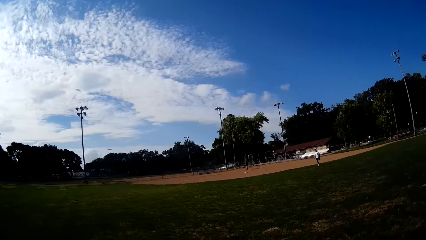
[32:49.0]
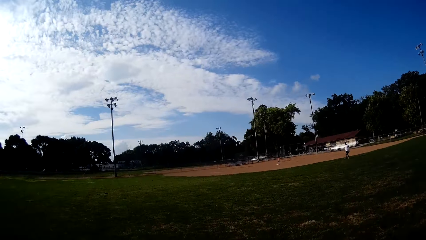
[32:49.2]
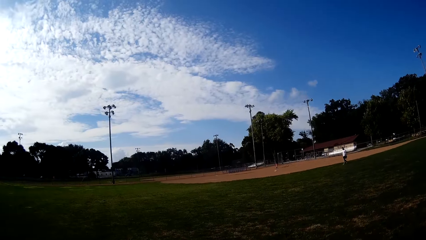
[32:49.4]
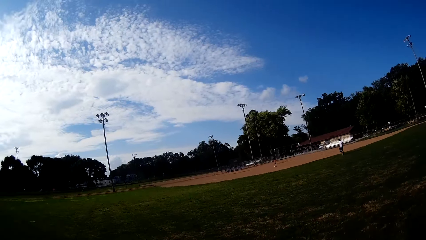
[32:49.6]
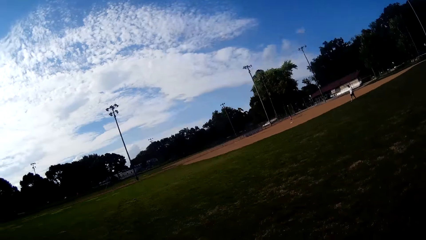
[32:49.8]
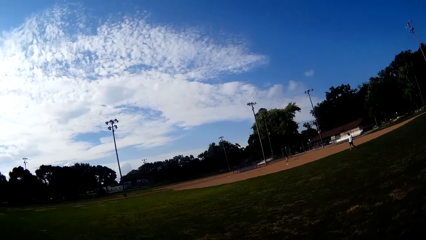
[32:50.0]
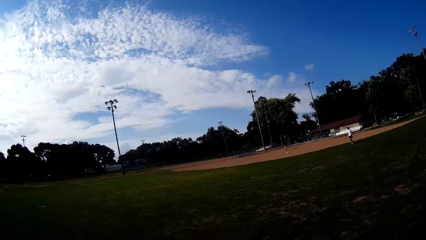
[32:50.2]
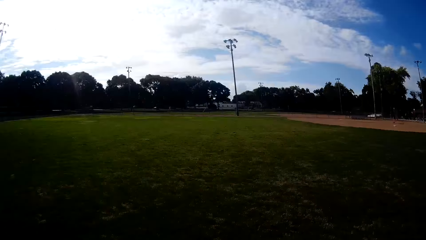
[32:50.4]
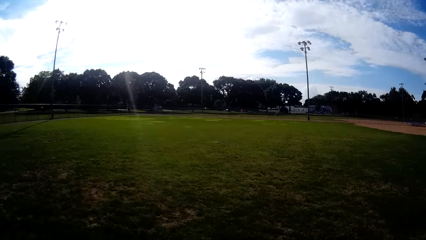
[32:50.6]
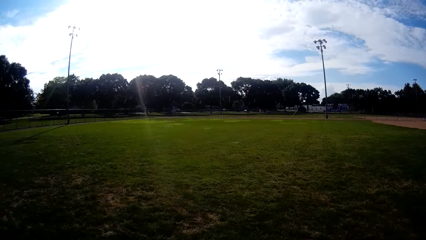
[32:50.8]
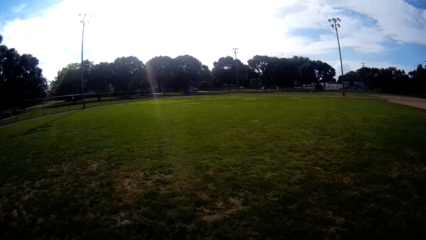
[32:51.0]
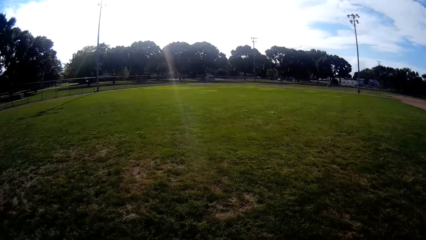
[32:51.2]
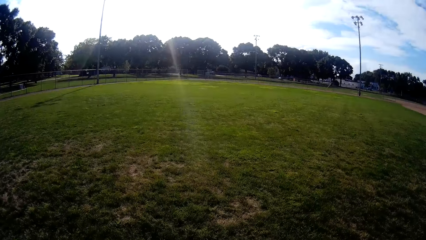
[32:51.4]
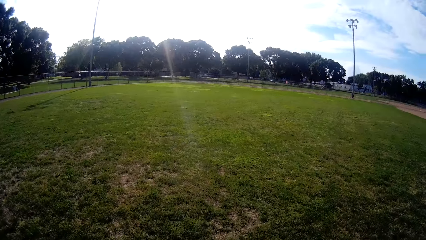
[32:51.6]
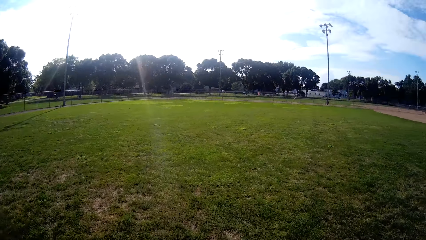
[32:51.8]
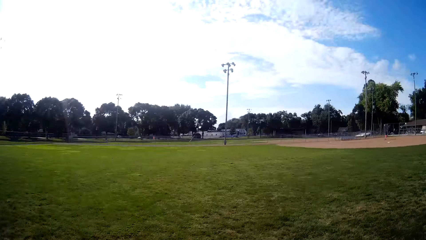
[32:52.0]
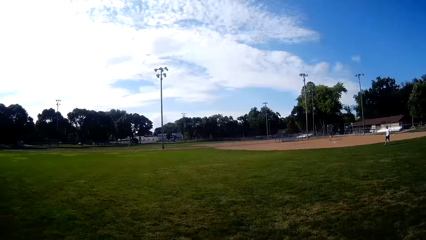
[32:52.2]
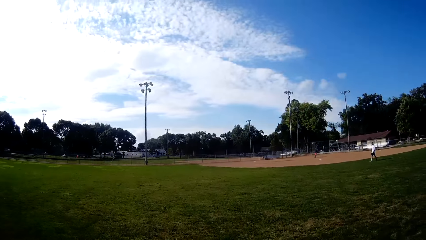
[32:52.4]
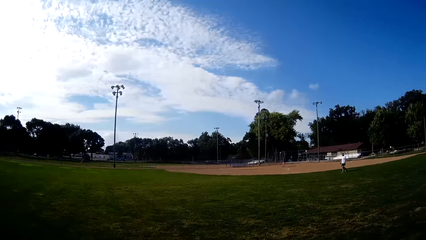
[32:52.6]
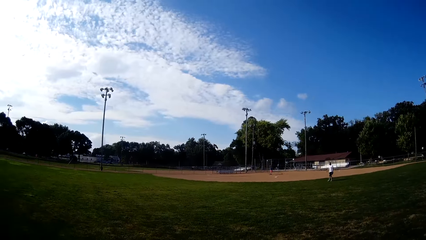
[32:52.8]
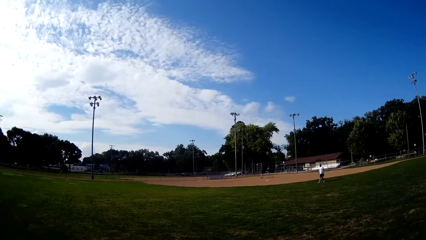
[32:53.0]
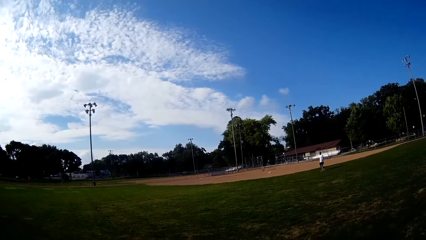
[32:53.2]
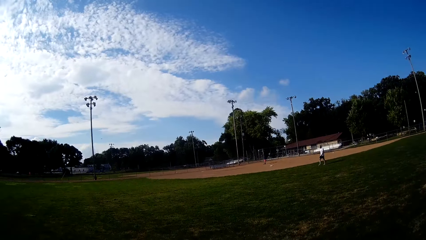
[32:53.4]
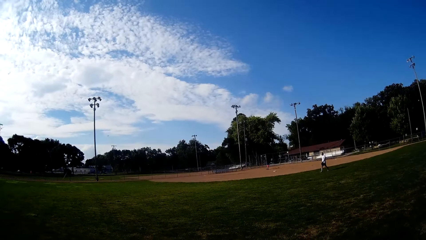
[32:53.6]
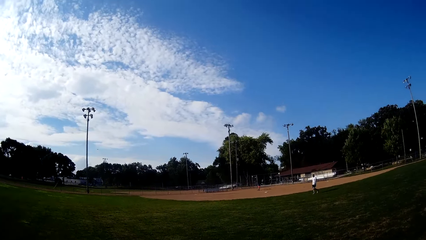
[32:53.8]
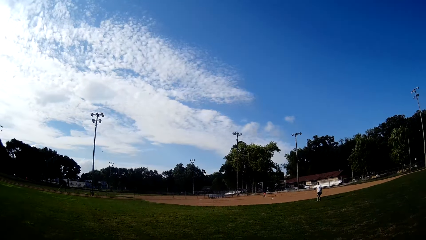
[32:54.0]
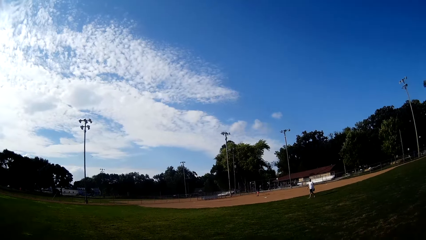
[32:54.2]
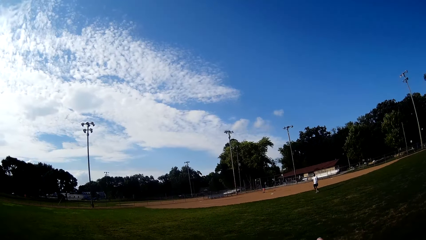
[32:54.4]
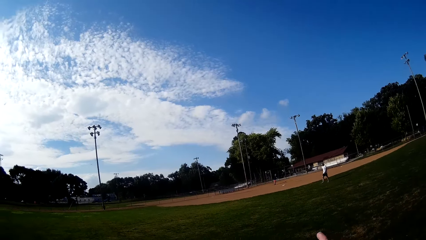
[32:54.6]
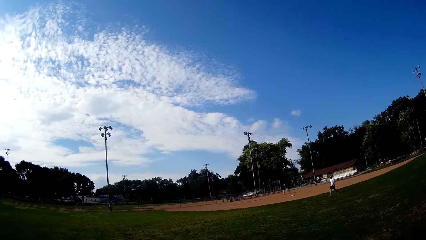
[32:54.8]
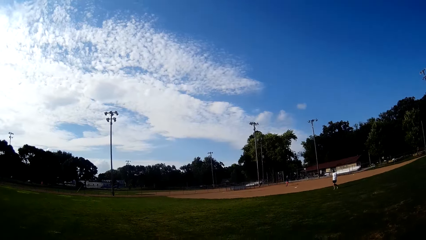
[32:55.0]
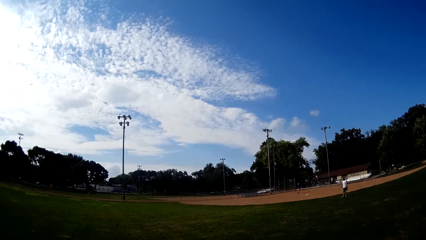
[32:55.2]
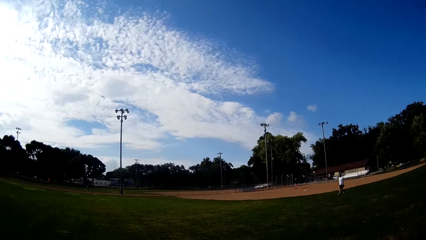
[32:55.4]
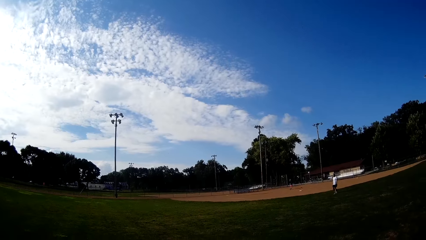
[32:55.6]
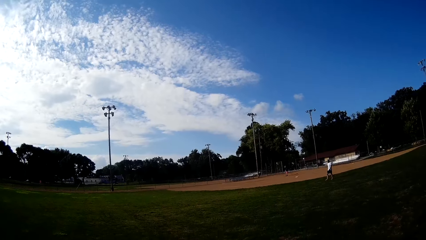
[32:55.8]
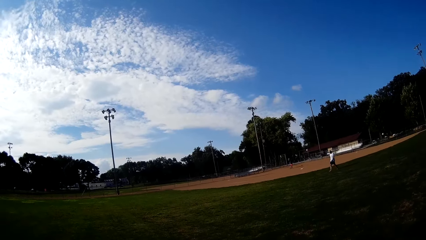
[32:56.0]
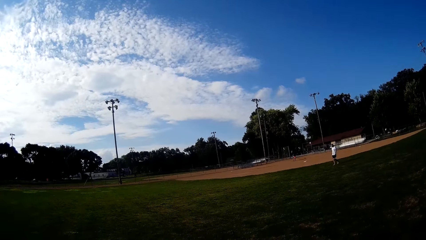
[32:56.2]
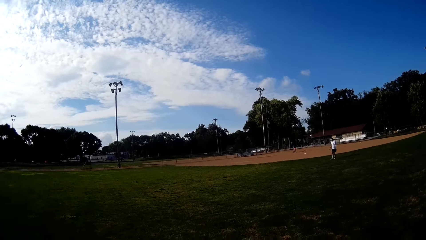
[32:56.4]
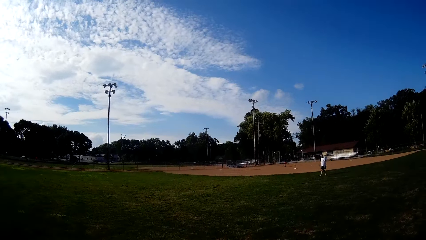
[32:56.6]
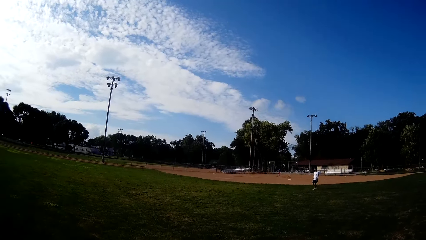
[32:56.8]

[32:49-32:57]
The camera wearer communicates with the other person.

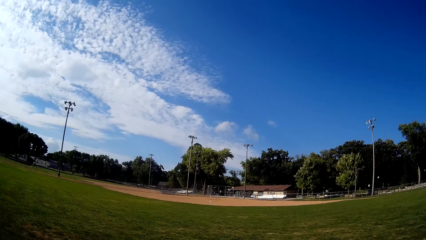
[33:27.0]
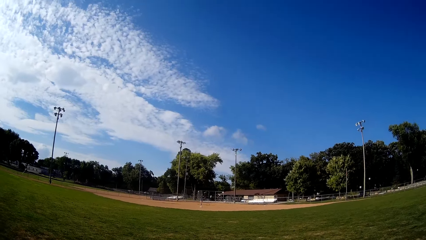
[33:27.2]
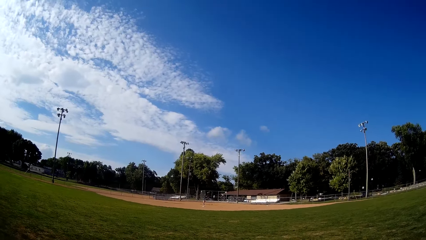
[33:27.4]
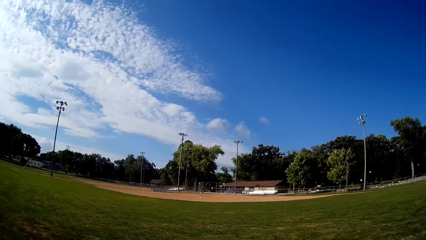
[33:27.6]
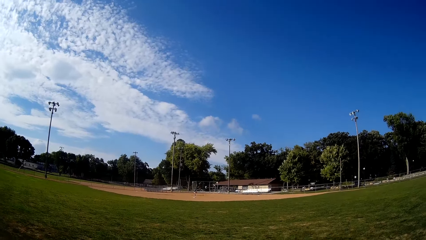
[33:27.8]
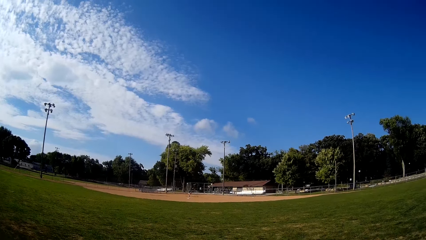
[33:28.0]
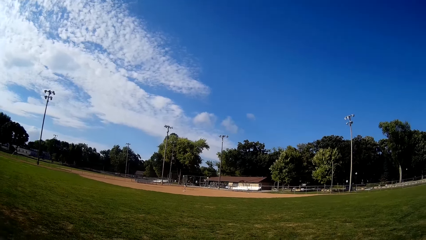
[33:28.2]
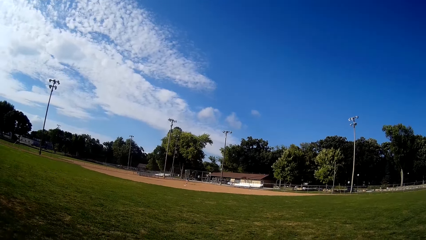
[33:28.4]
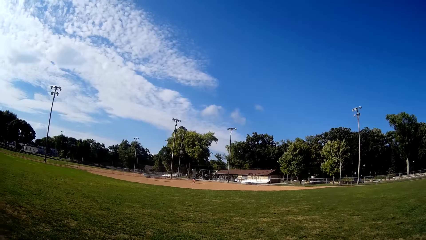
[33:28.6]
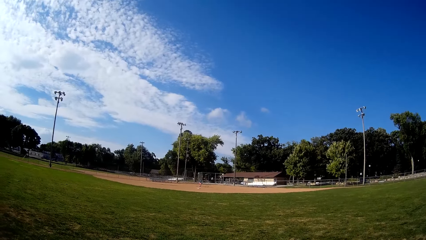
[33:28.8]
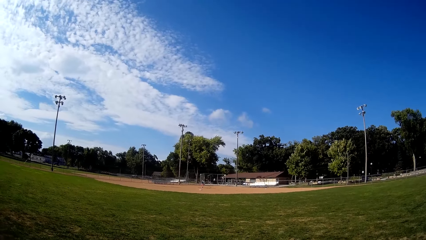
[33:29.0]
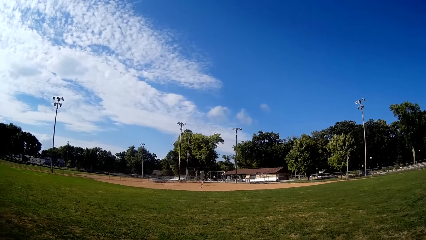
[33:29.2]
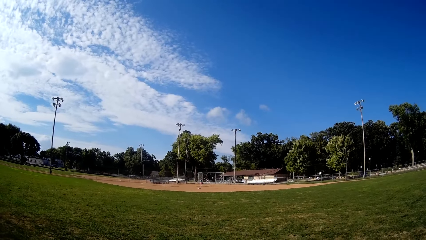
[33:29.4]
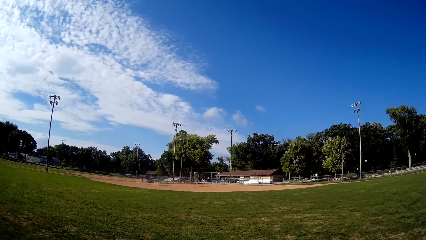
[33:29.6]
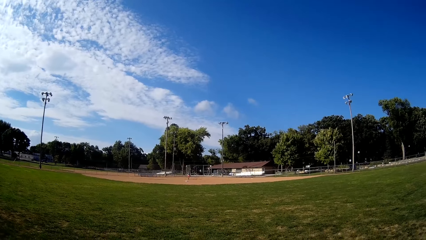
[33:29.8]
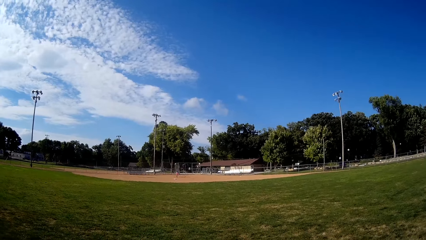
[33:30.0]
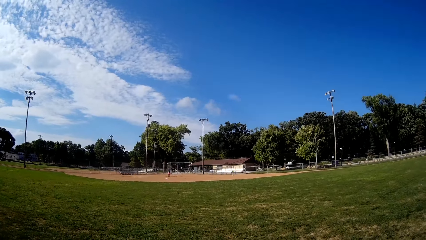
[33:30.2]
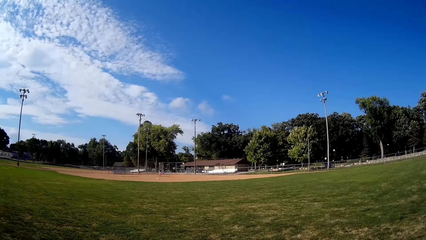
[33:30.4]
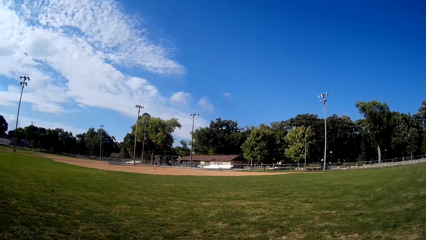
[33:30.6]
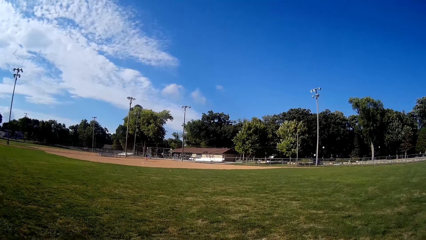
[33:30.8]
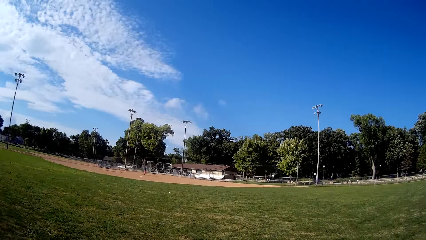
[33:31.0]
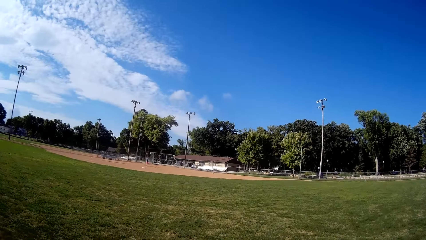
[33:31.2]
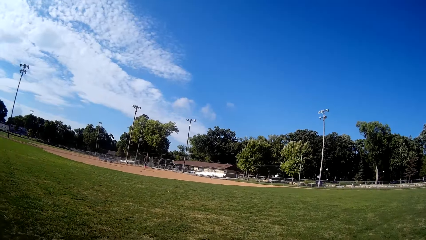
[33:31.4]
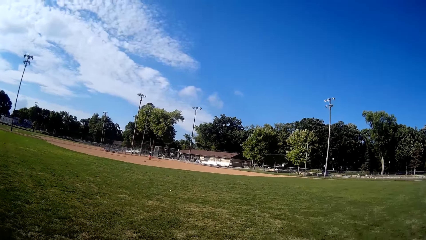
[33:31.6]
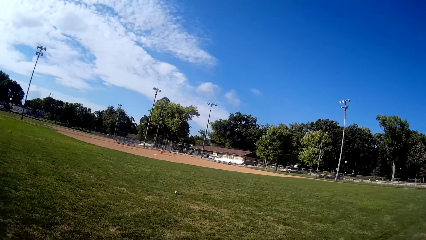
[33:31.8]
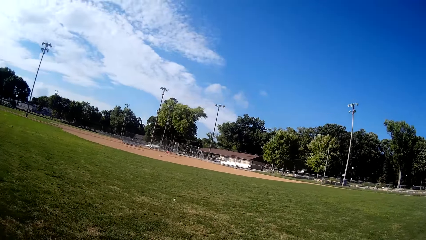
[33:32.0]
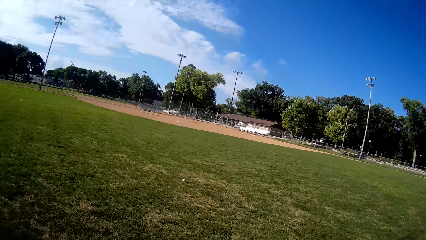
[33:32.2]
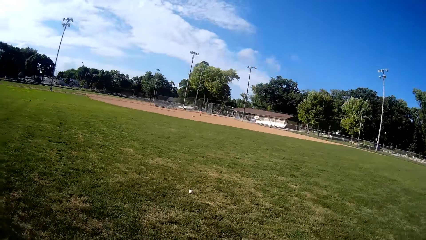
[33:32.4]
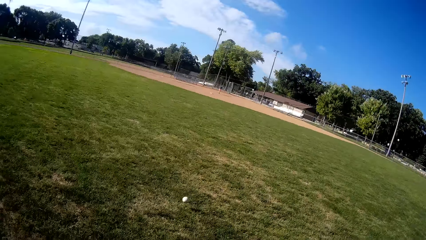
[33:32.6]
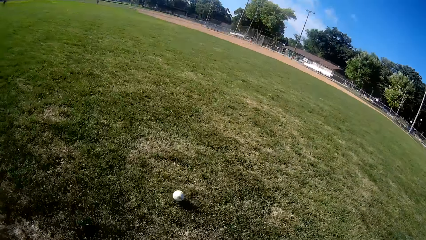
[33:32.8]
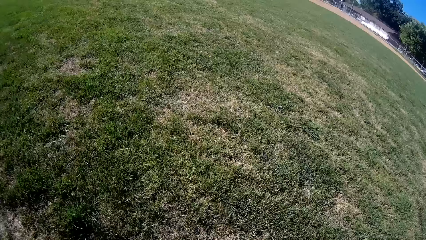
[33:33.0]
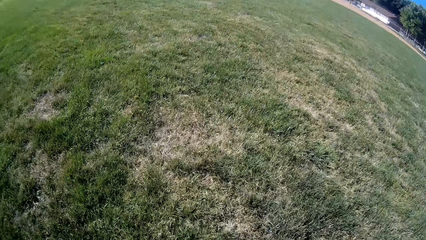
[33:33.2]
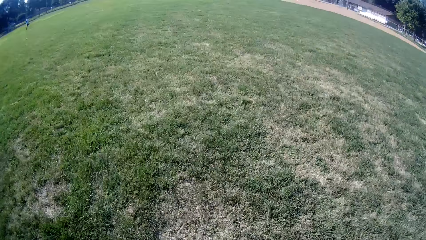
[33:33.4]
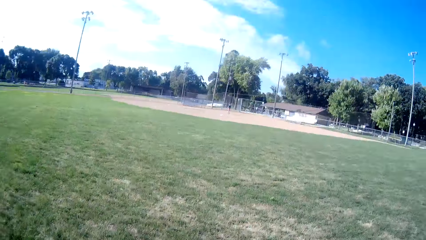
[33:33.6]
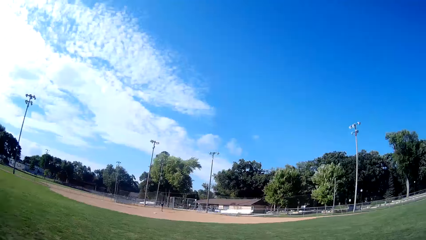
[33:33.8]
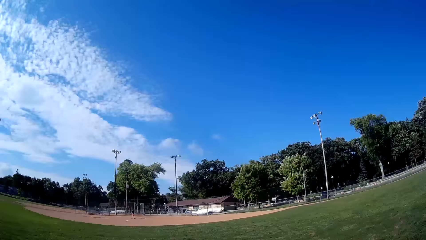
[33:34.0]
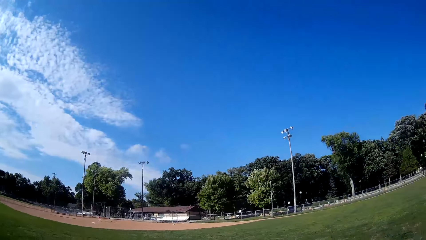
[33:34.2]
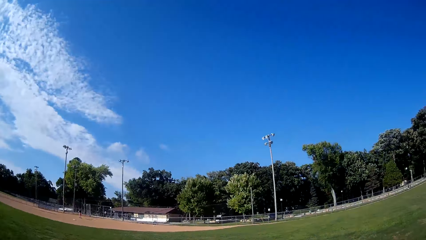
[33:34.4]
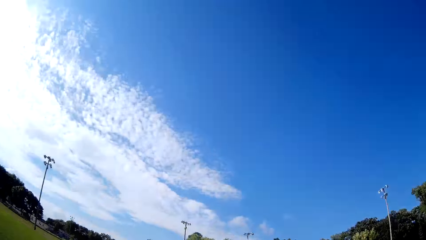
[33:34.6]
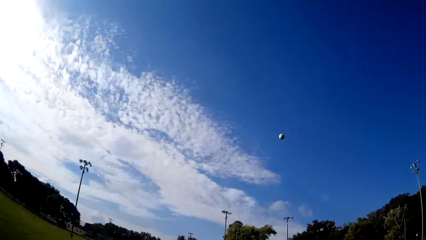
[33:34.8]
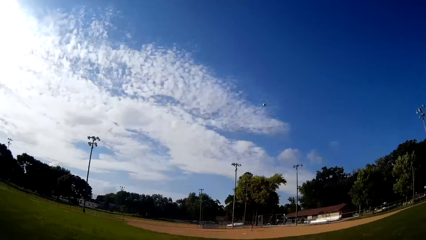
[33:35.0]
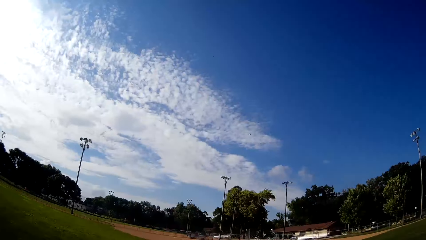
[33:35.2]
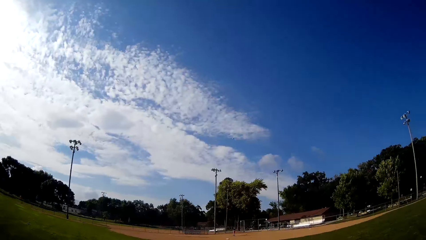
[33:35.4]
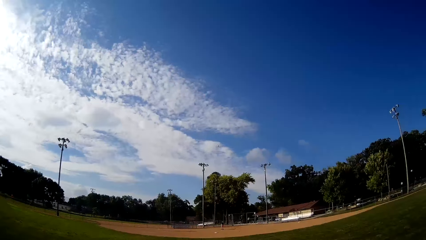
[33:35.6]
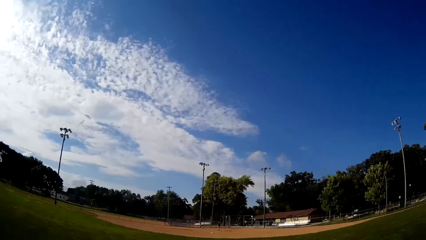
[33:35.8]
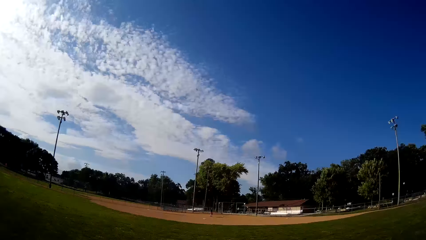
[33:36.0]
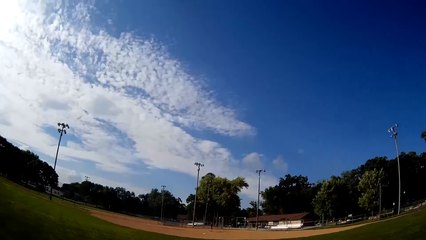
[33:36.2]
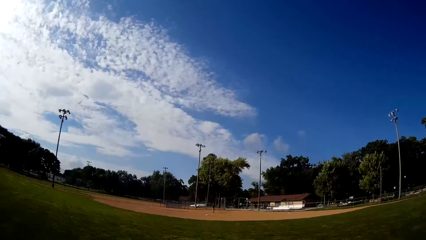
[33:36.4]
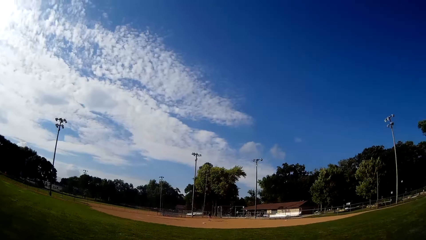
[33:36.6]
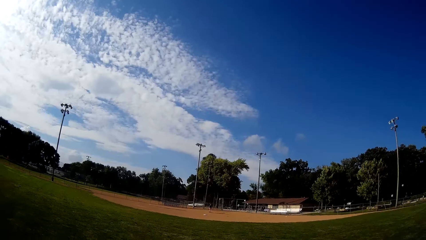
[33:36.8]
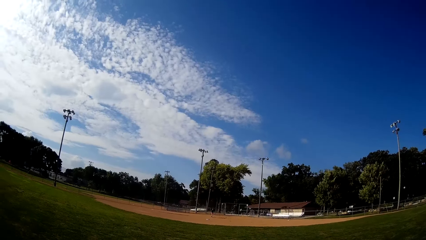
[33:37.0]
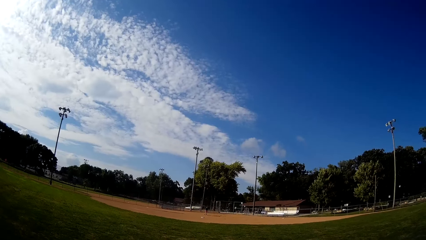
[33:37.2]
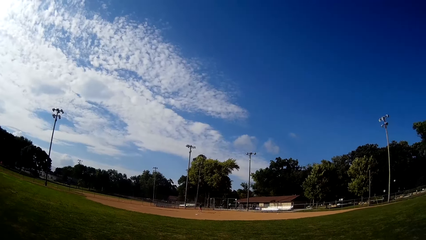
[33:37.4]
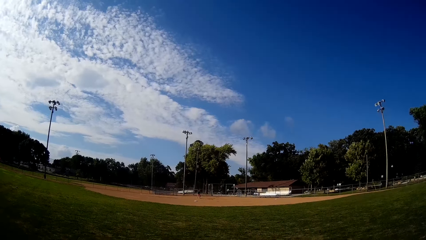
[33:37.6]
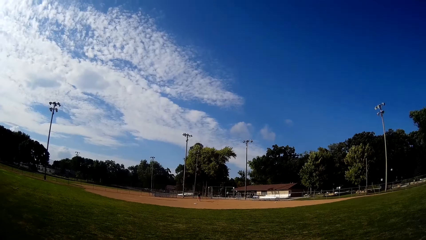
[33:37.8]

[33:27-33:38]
A boy bats the baseball to the camera wearer with the hockey stick. The camera wearer moves towards the direction of the baseball. They pick up the baseball on the ground. They hit the ball with the hockey stick. They pitch the baseball to the boy.
